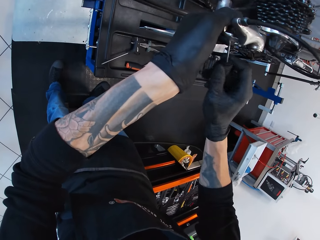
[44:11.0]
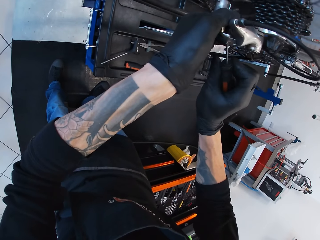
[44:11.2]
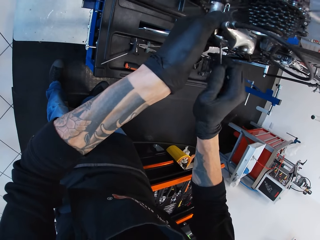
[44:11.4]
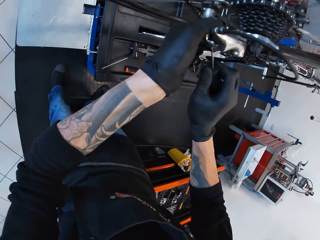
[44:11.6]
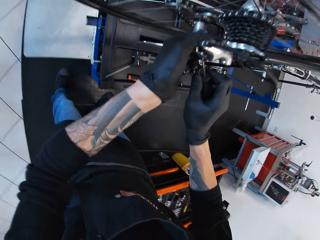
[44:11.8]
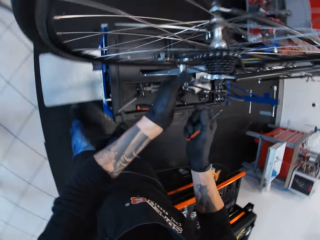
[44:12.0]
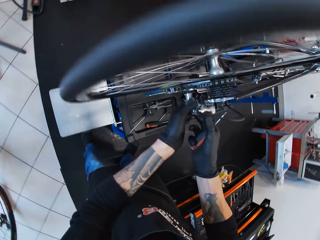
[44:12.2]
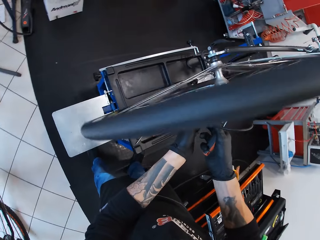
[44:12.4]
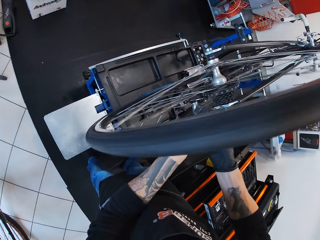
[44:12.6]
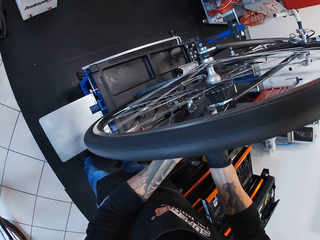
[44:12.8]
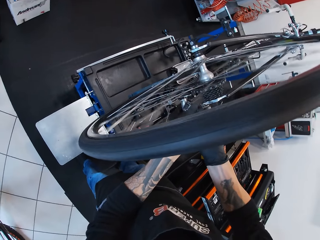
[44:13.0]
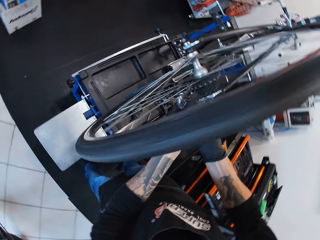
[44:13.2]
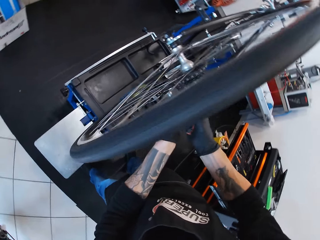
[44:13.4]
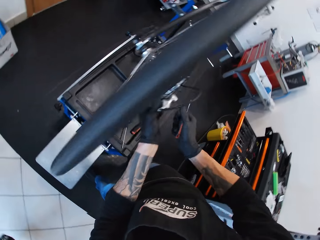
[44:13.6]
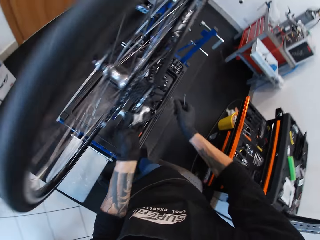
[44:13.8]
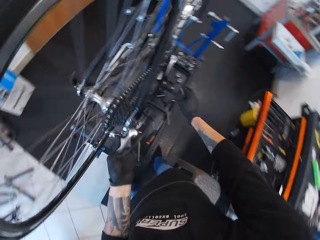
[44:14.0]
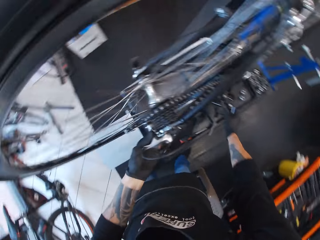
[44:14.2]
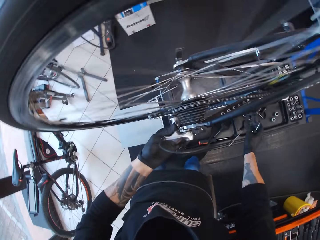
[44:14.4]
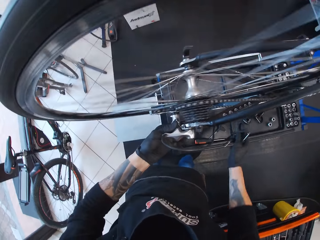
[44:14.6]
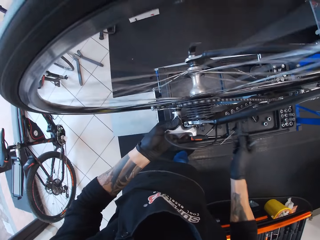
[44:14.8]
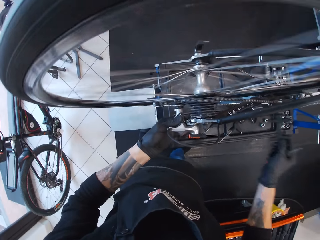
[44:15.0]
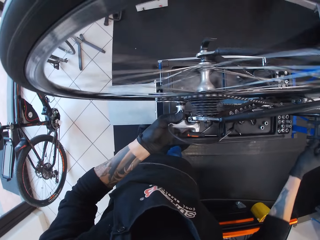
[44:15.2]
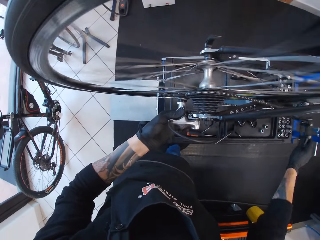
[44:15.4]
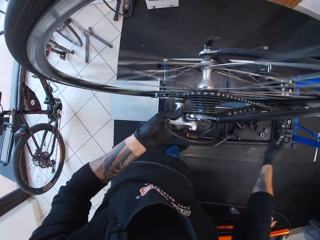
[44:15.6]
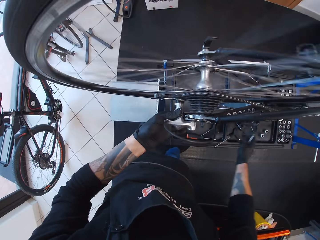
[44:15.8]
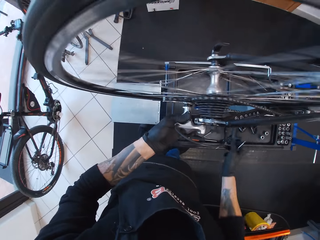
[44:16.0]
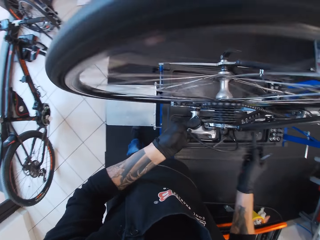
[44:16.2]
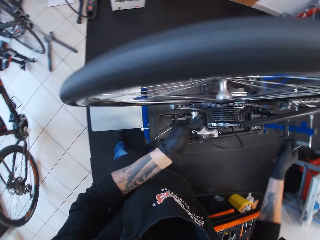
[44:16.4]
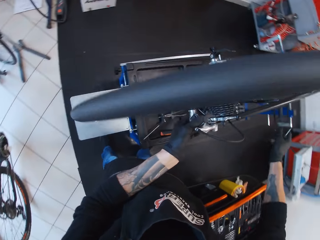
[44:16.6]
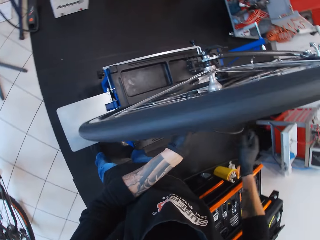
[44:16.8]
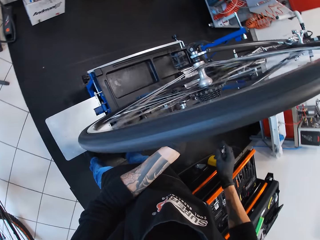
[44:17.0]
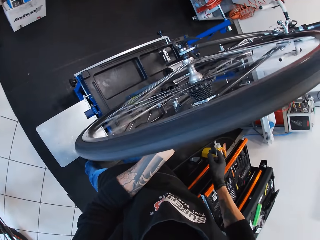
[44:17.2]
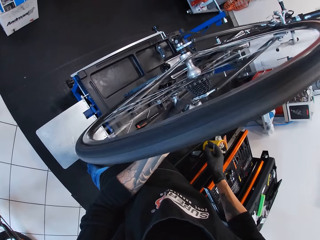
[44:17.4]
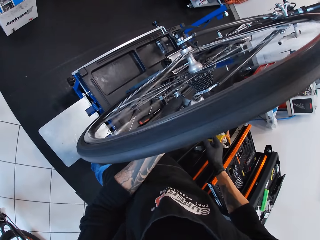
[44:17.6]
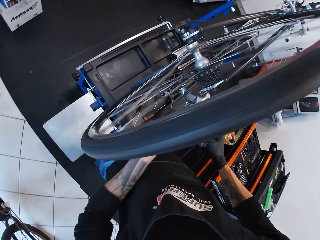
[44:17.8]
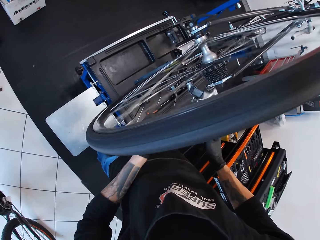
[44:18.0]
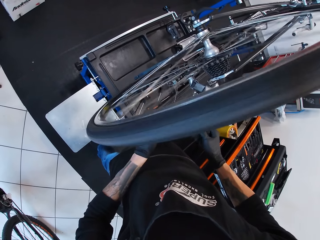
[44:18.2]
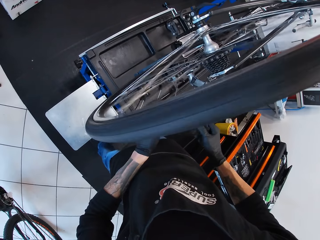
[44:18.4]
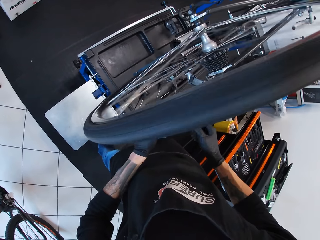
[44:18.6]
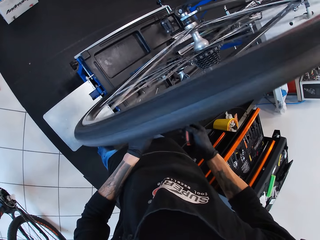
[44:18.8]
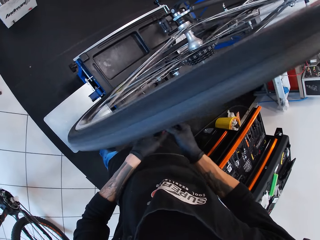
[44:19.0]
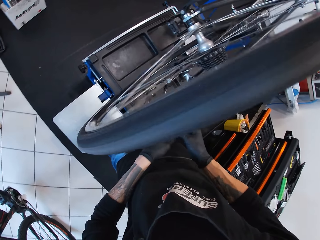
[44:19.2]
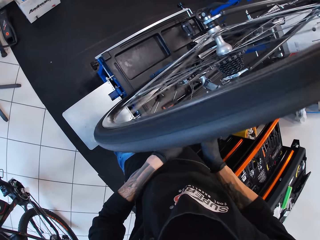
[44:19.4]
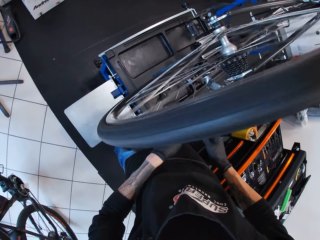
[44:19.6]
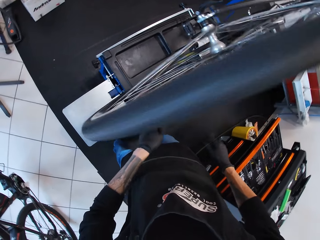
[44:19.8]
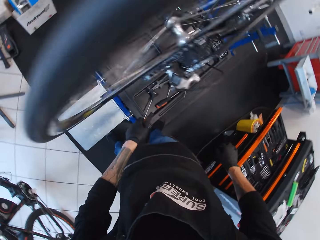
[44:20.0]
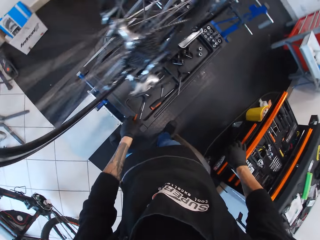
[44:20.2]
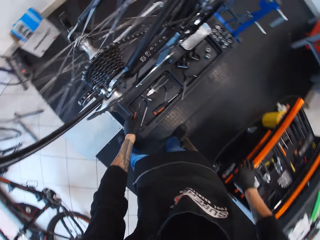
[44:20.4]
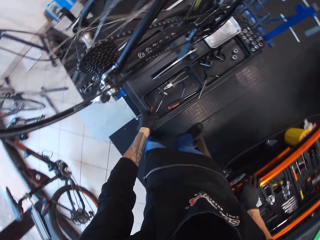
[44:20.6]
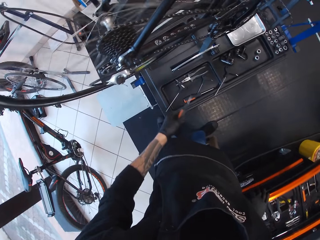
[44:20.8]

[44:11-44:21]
The camera wearer drops a screw. They turn the pedal. They release the pedal.

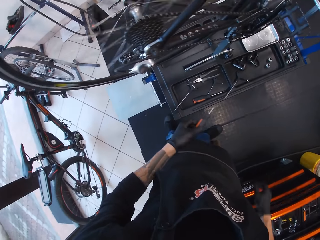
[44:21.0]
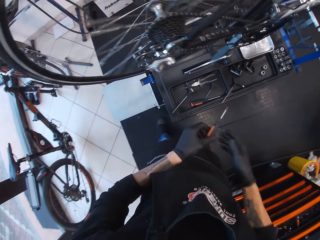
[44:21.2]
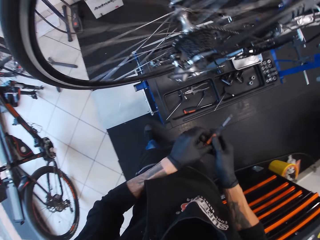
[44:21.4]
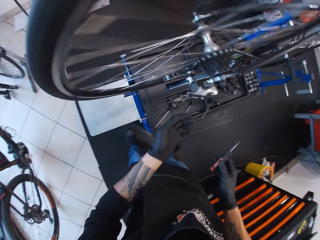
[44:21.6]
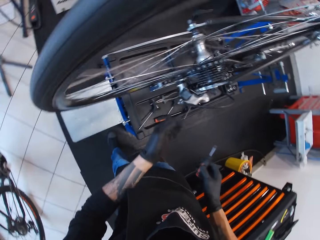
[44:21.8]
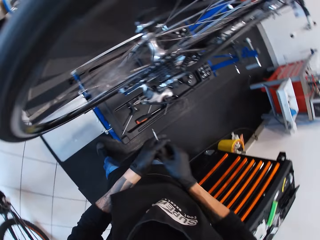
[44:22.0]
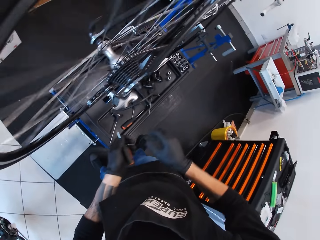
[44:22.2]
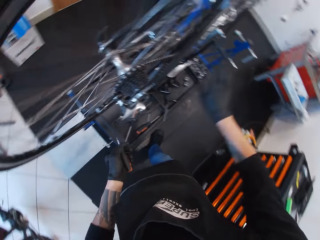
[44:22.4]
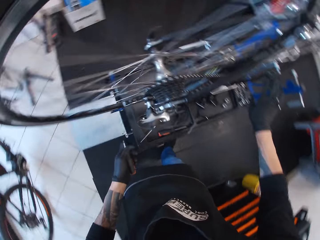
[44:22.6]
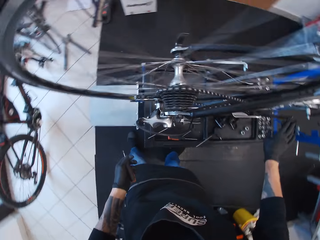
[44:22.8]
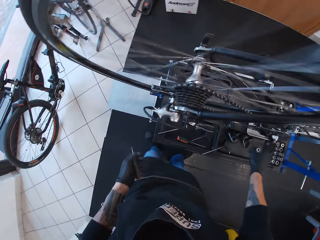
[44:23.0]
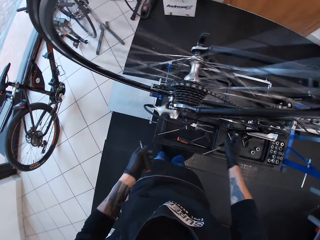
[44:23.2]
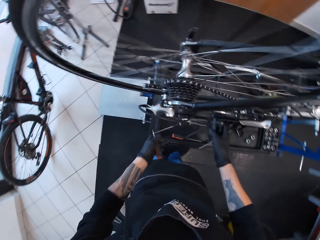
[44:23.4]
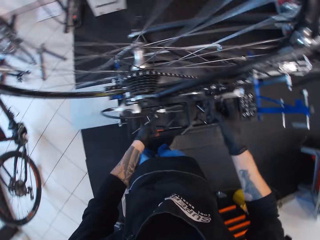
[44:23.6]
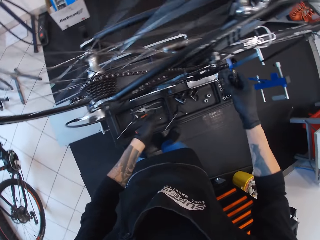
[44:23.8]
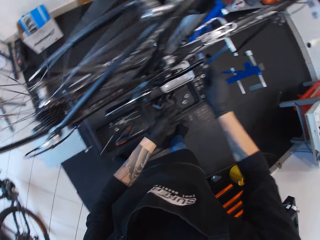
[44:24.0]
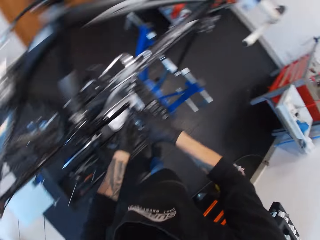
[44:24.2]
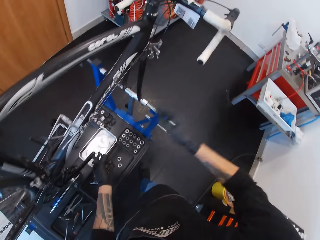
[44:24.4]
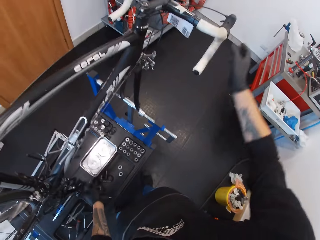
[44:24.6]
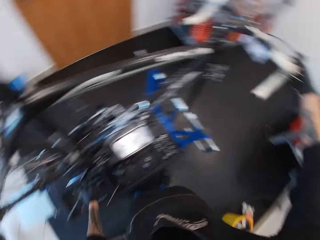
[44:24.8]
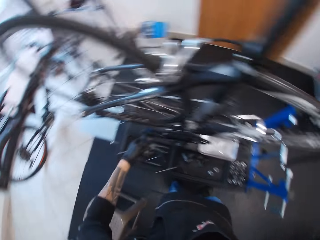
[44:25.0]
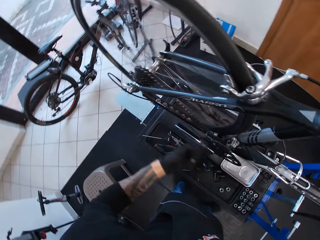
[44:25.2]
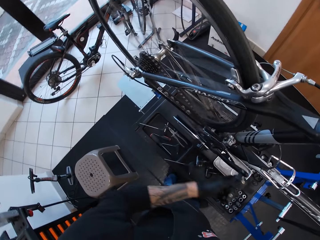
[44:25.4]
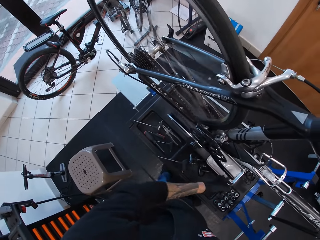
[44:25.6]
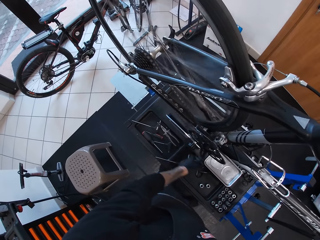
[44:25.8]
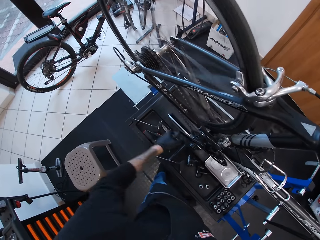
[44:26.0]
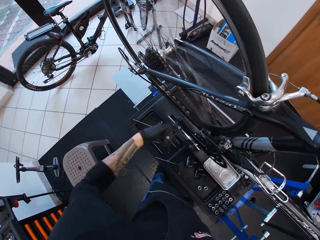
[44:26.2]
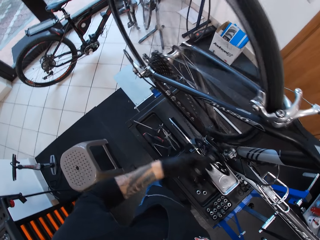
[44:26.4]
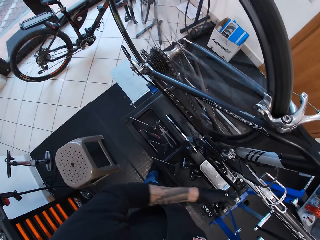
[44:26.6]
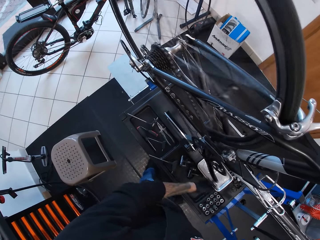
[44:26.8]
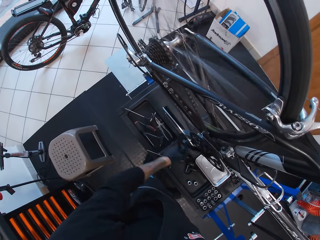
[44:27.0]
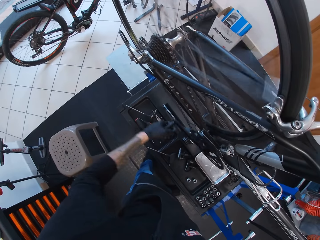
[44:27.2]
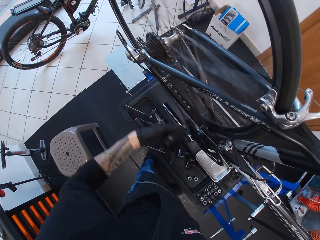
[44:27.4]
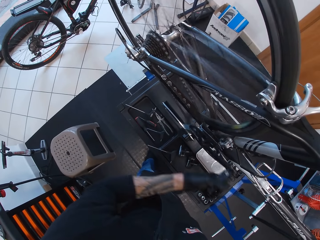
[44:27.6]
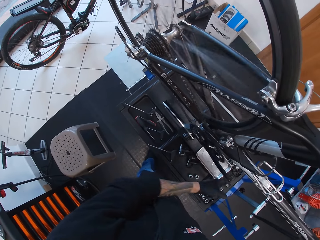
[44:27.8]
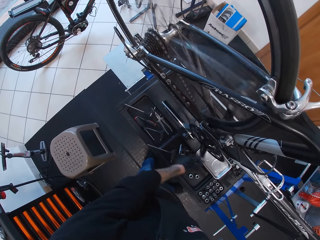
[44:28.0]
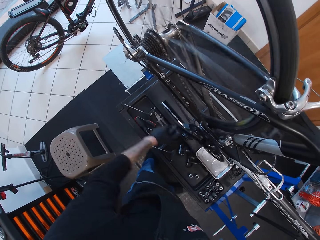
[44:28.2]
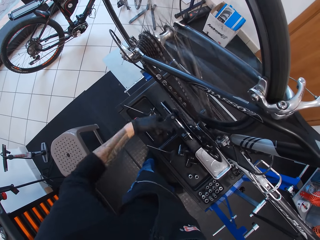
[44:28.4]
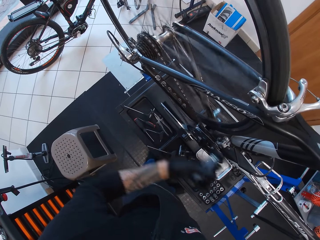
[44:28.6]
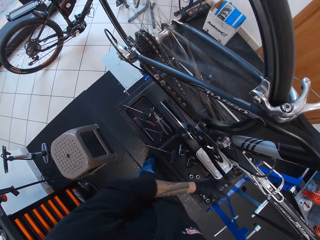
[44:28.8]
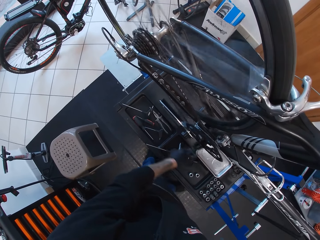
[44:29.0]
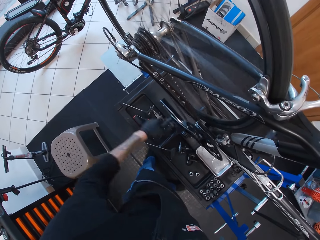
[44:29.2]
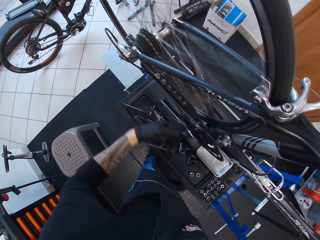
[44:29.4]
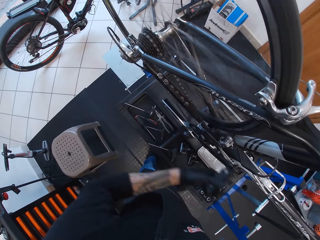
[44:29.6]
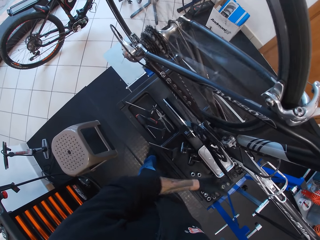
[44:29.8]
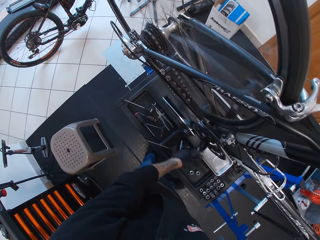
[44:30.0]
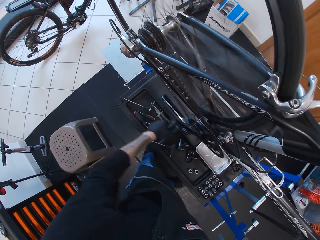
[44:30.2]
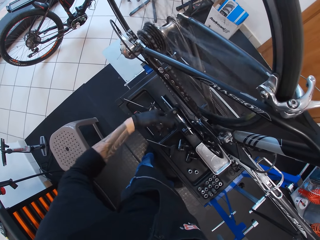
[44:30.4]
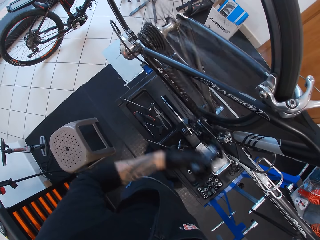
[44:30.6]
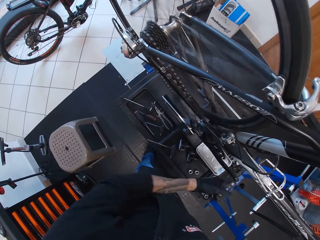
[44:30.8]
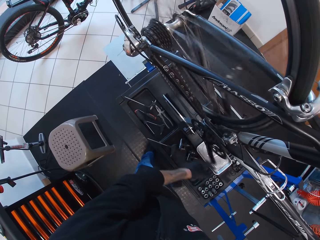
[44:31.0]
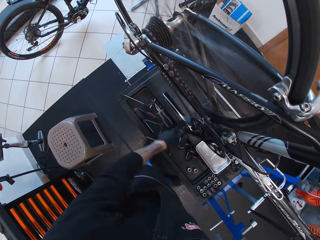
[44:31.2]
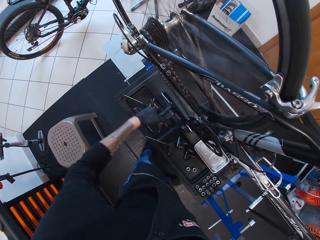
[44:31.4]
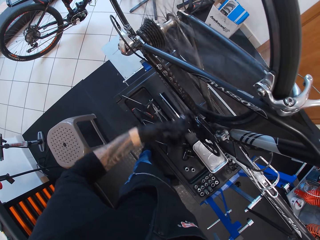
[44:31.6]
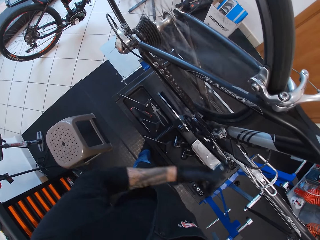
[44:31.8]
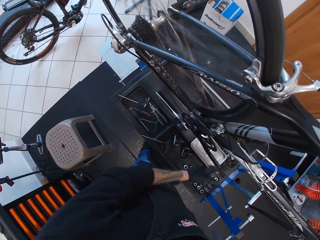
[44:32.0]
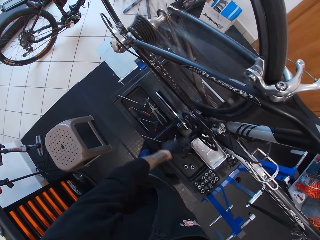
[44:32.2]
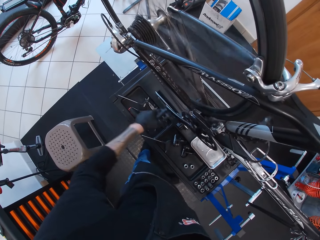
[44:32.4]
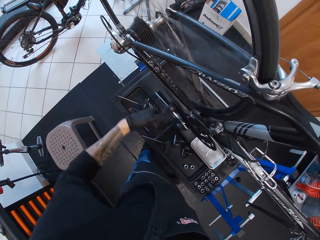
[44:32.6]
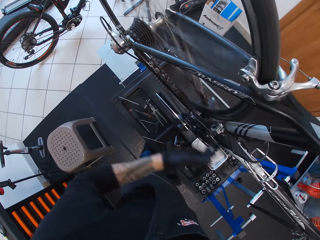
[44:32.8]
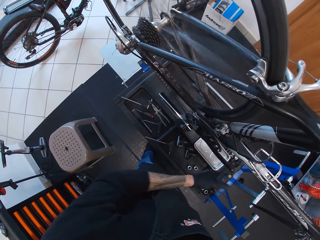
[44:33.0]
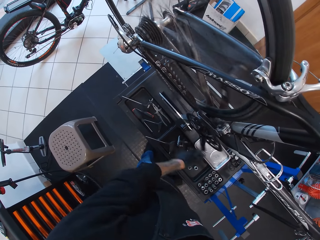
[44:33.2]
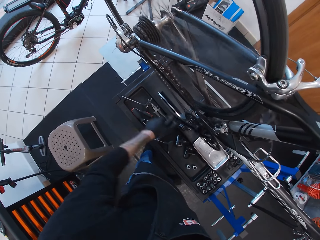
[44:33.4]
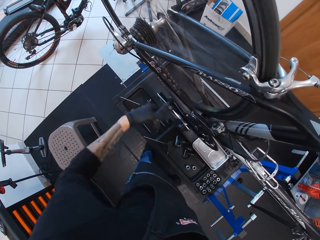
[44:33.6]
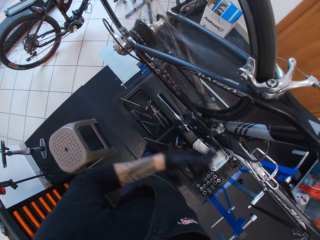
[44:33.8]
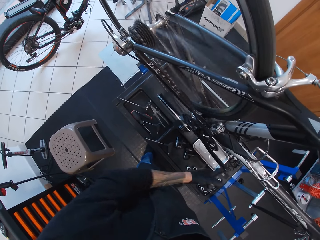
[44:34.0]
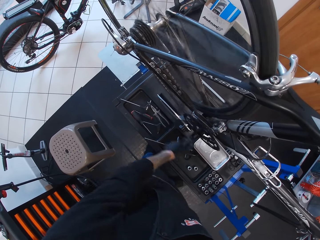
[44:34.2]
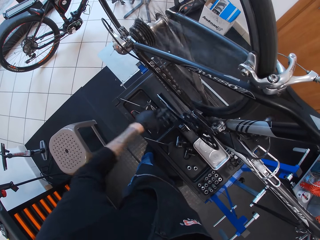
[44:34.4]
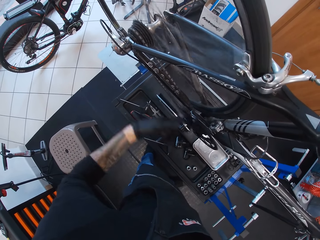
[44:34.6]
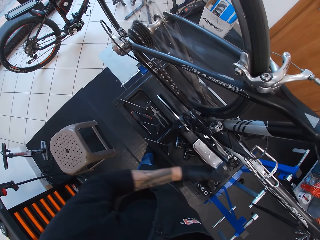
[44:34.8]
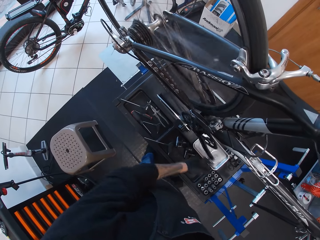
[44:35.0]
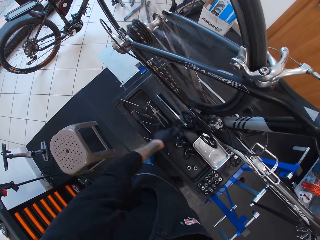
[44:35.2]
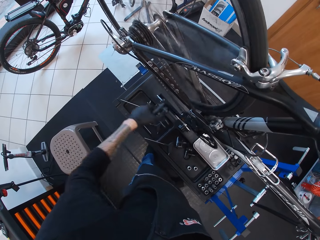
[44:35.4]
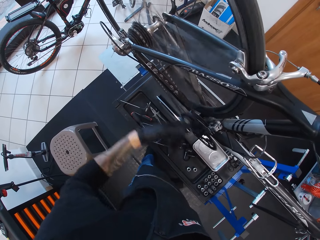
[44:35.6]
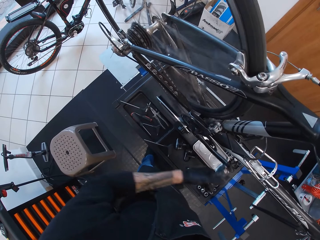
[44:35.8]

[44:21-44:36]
The camera wearer closes the drawer. They pick up a screwdriver. They turn the pedal. They put the screwdriver on the table. They hold the steering. They move the pedal.
